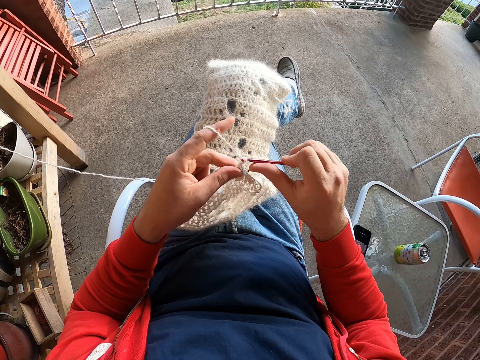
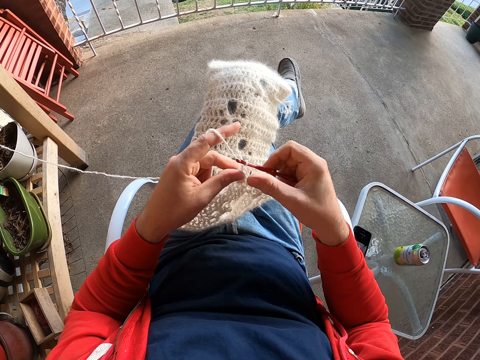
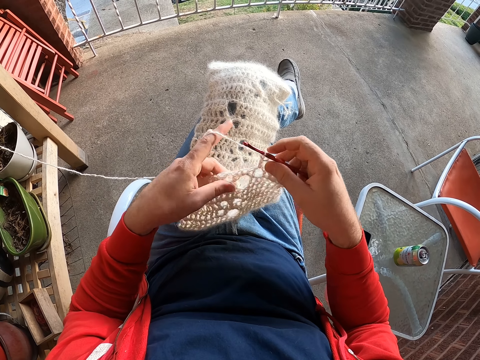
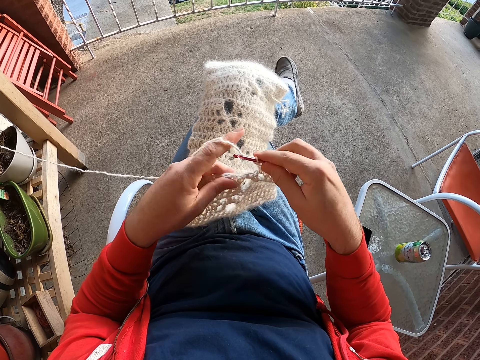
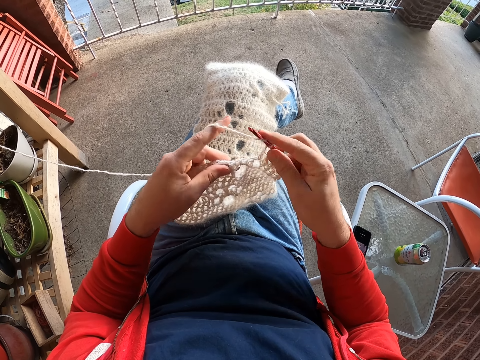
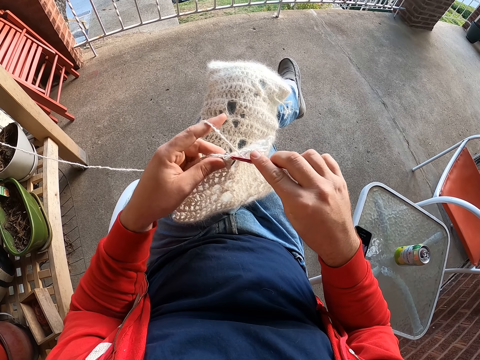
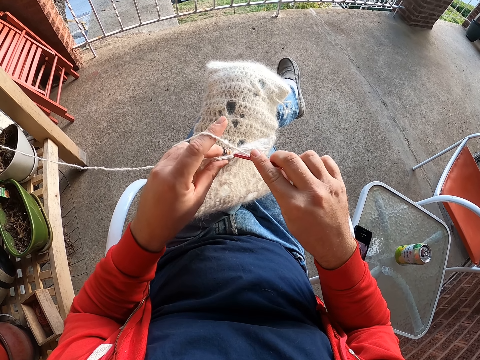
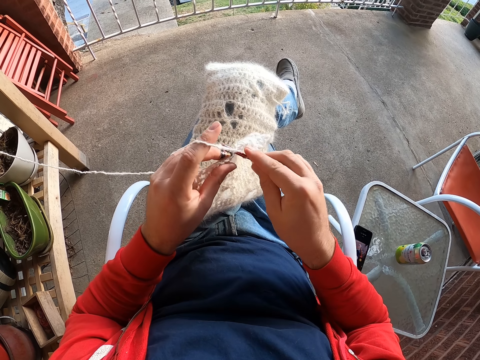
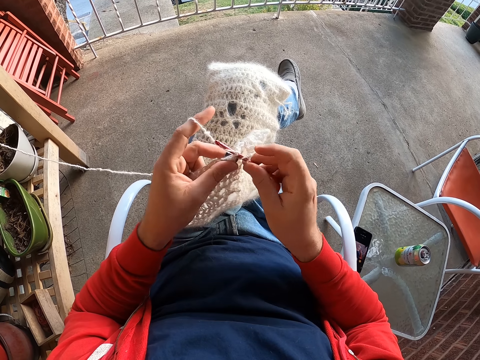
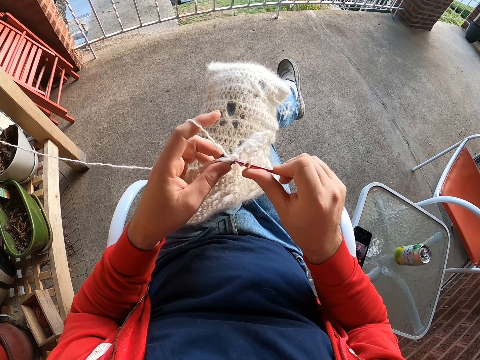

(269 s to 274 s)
The camera wearer weaves a fabric.

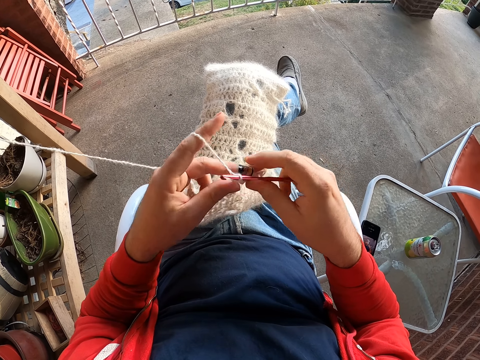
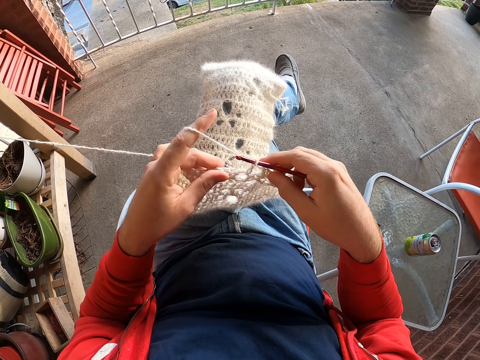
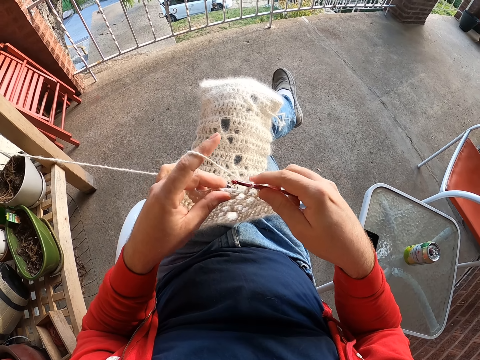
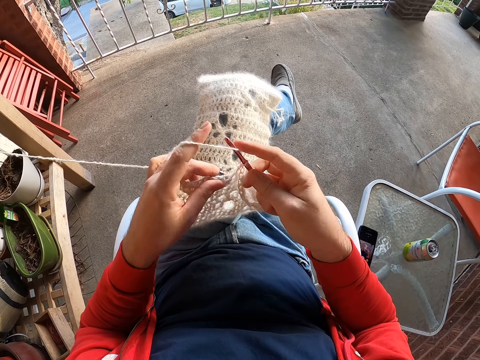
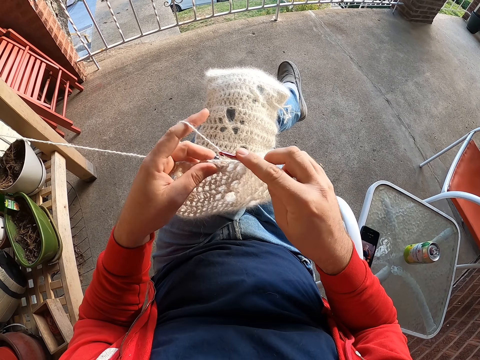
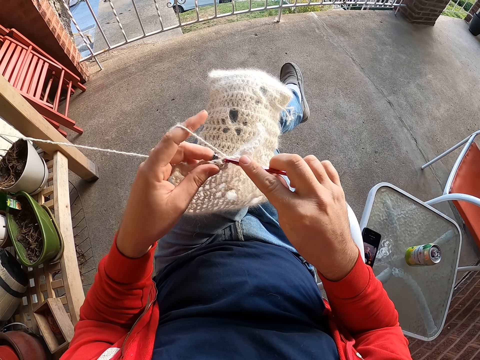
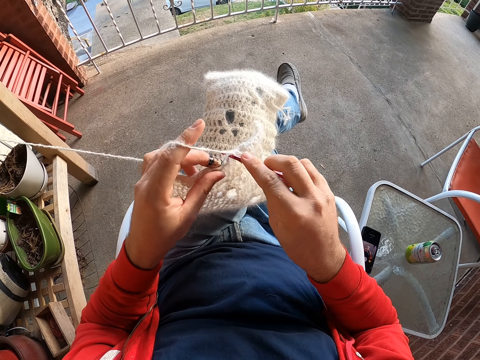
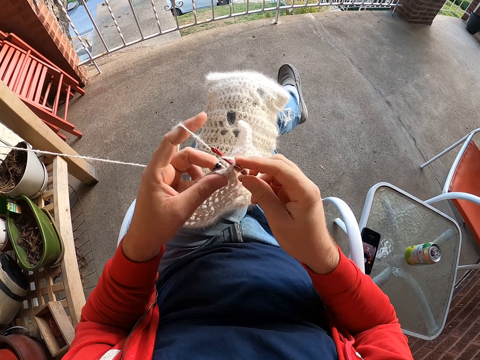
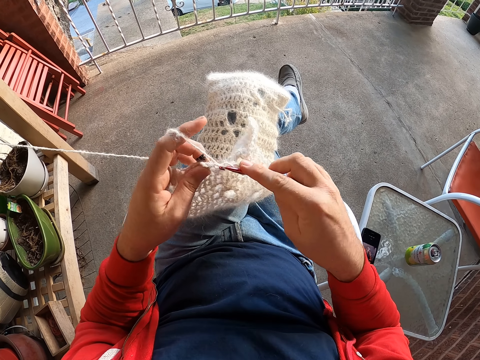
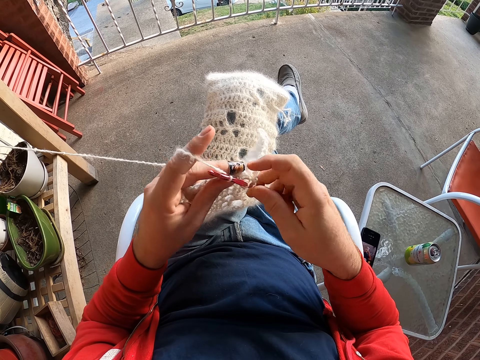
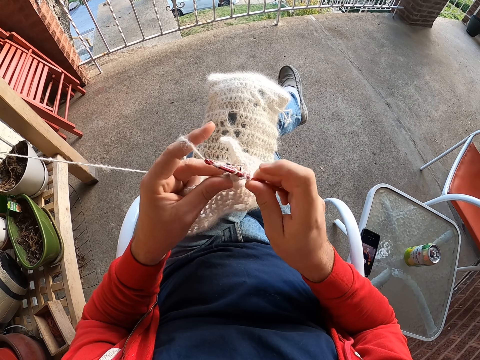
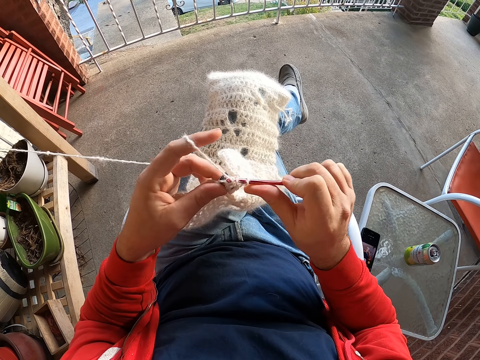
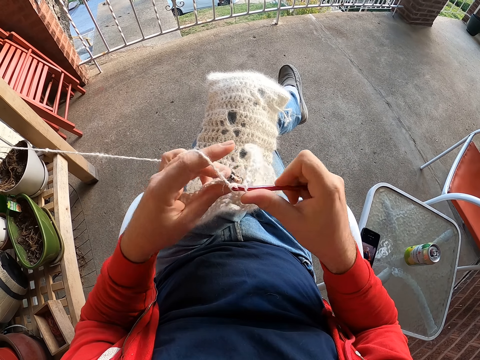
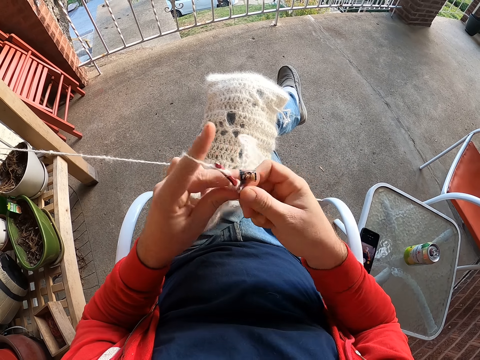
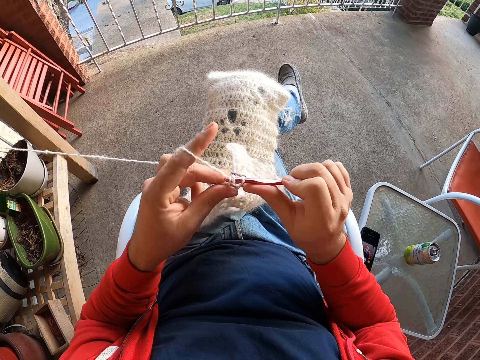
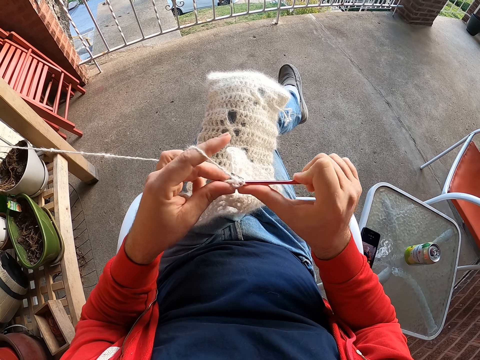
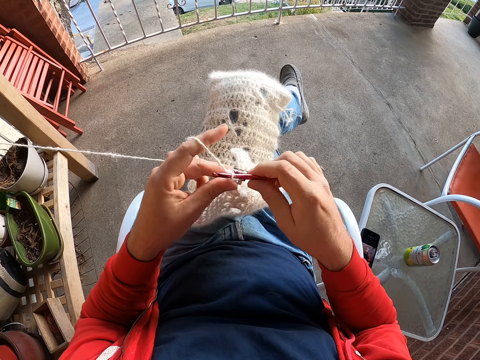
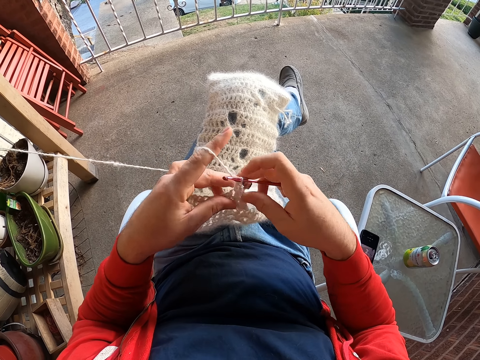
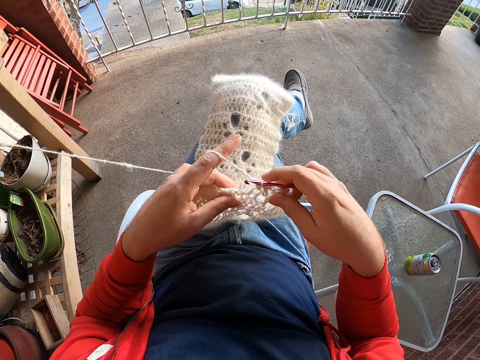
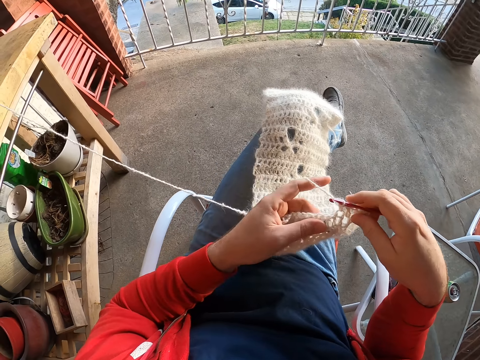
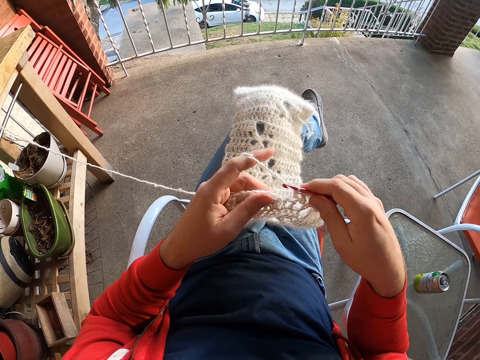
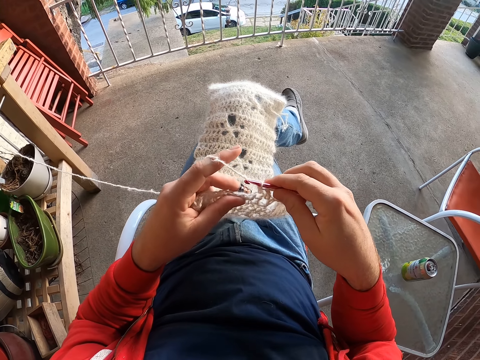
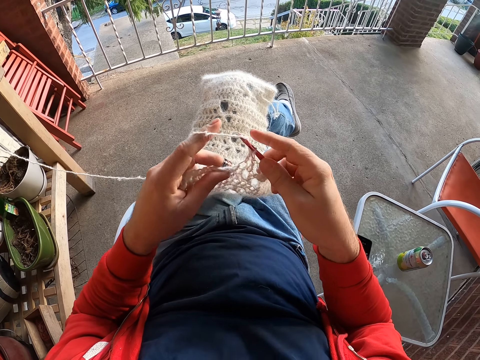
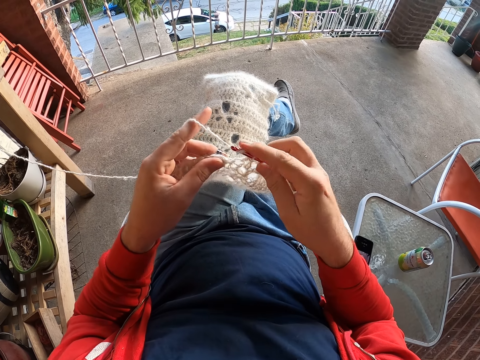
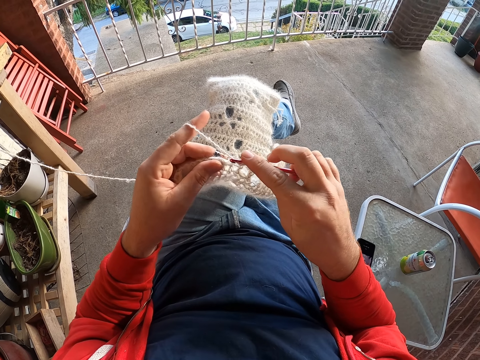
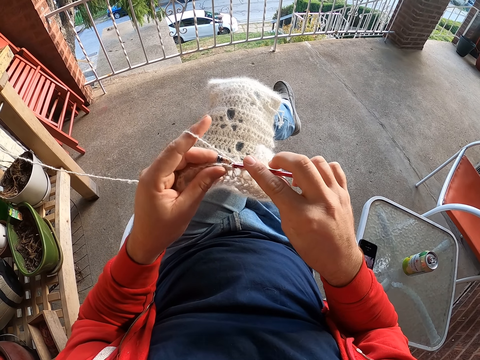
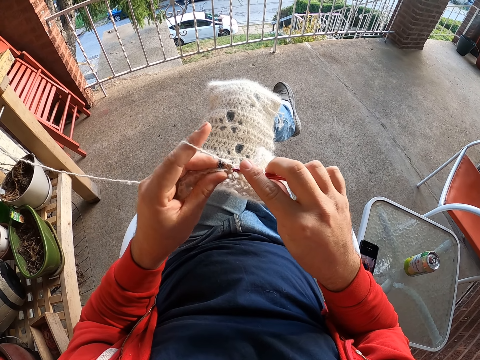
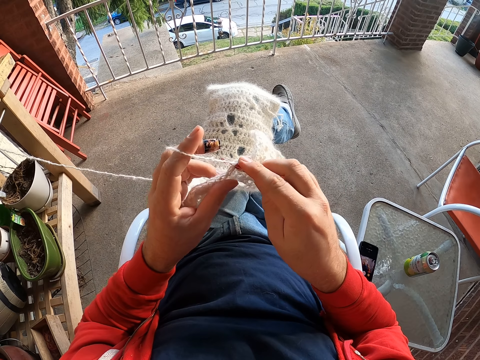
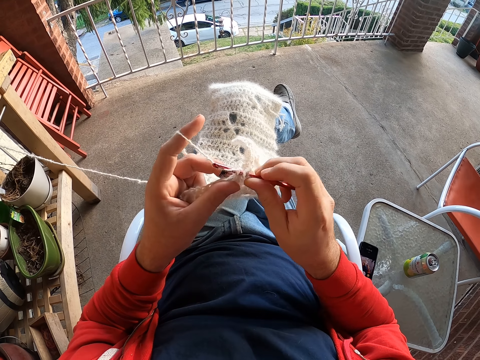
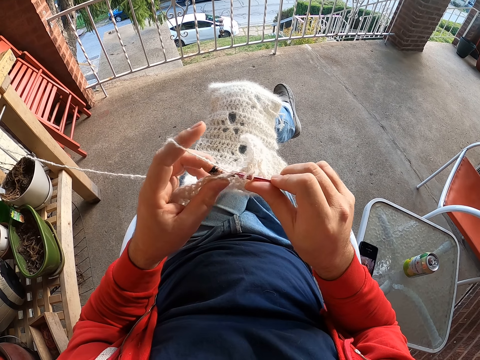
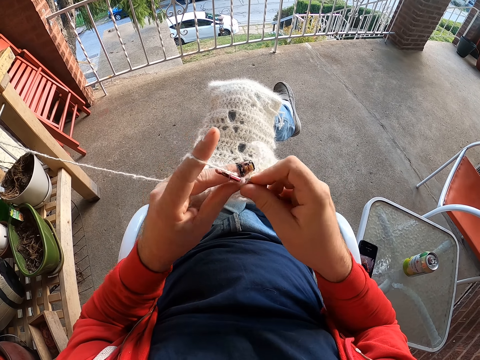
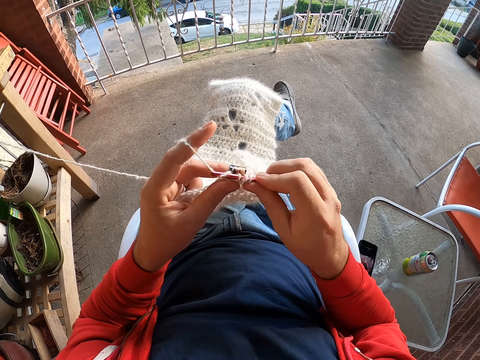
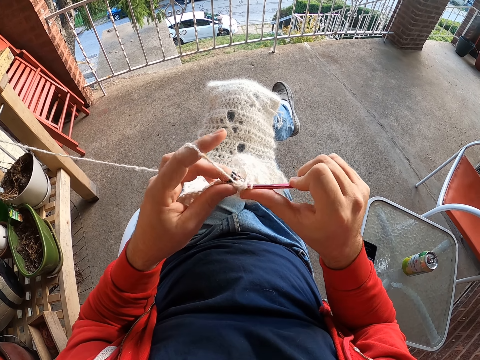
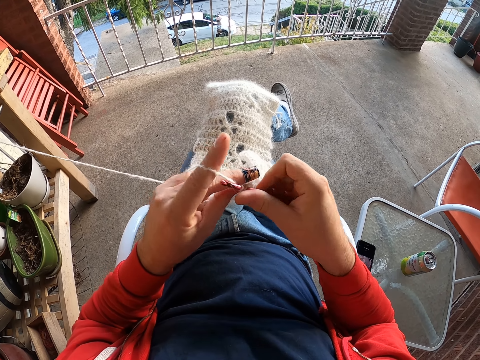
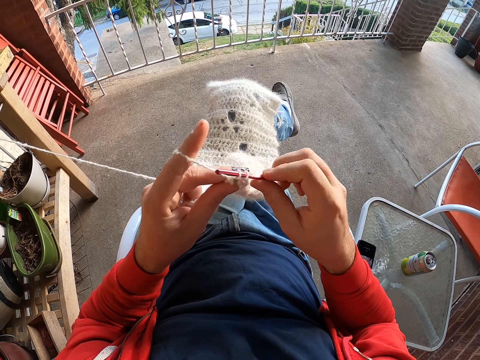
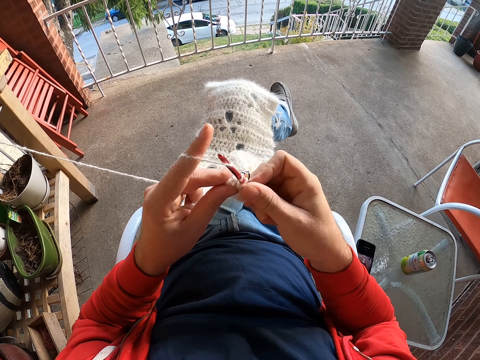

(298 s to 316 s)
The camera wearer touches a fabric. They weave the fabric. They pull the thread. They weave the fabric. They crochet something with the thread and a crochet hook.

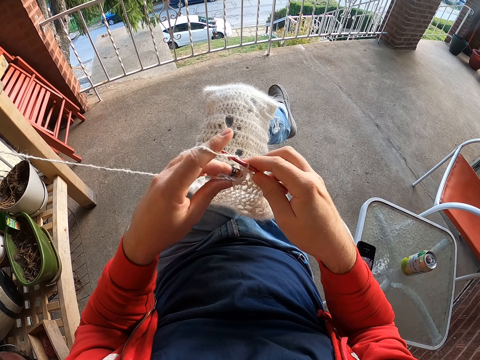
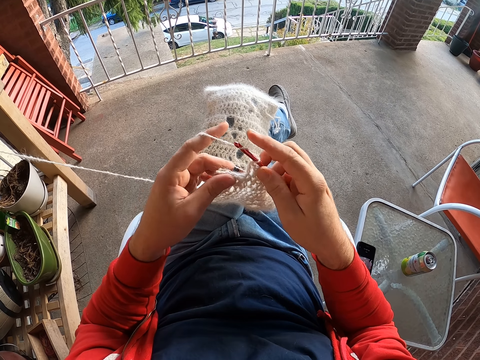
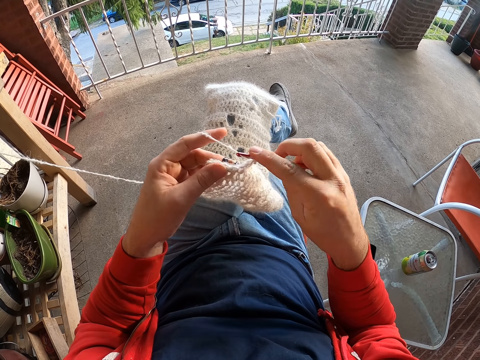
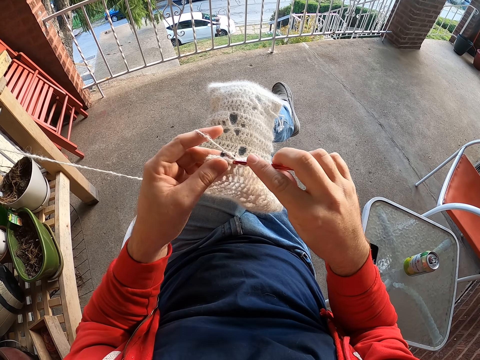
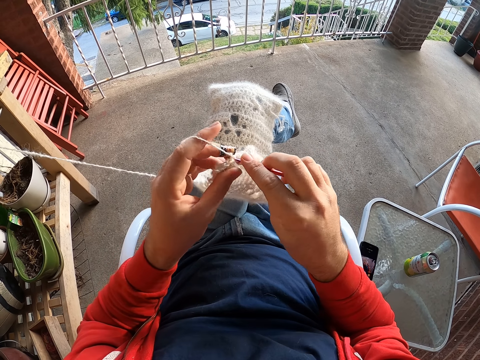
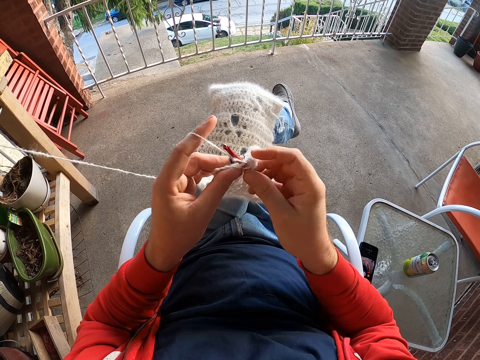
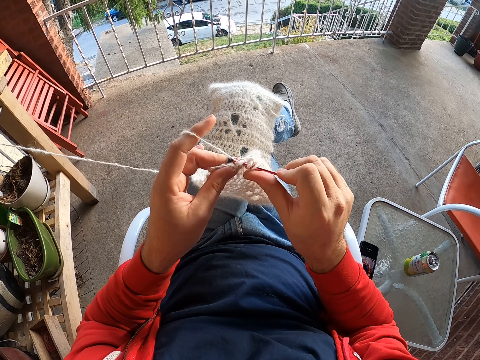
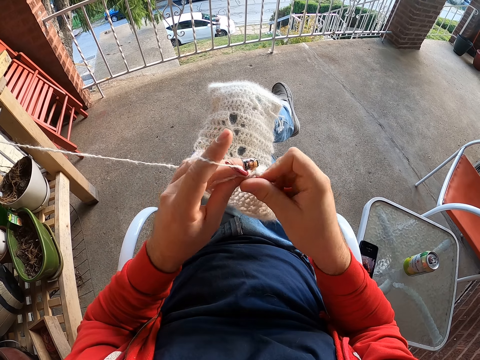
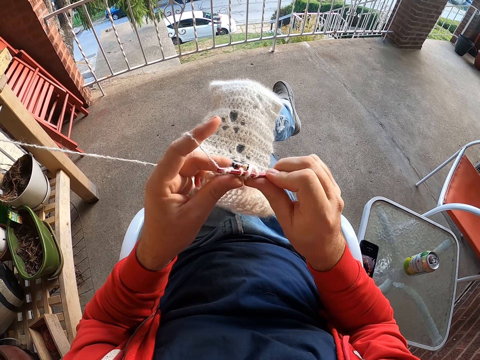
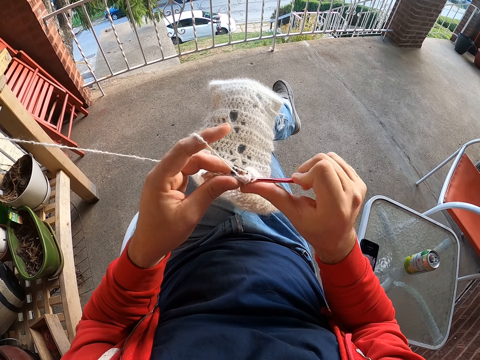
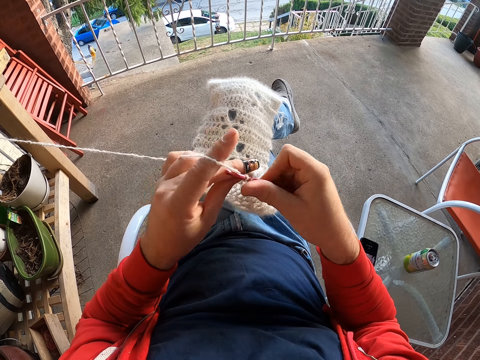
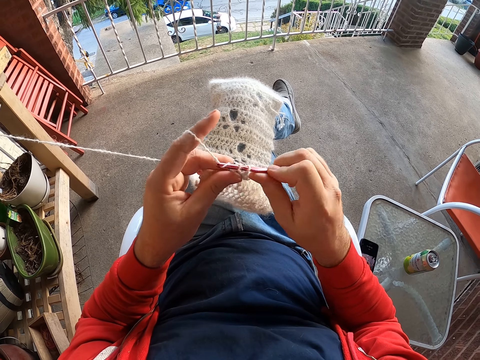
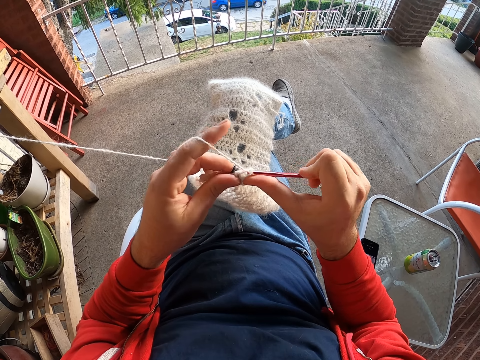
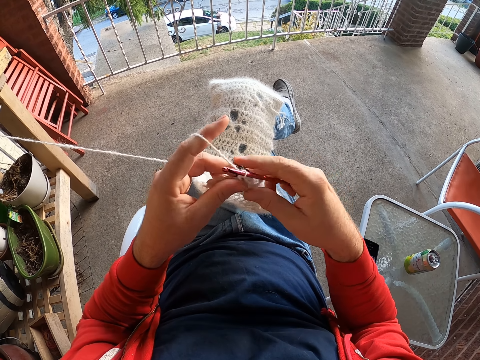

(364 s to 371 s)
The camera wearer weaves a fabric.
